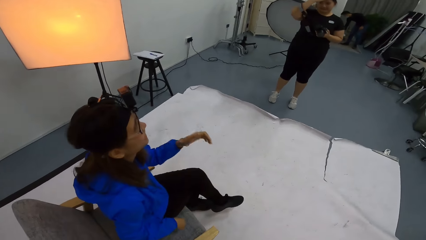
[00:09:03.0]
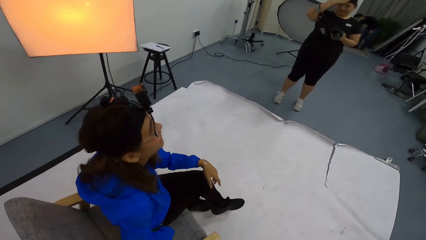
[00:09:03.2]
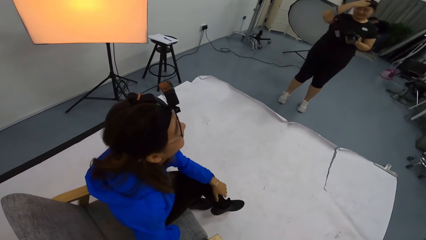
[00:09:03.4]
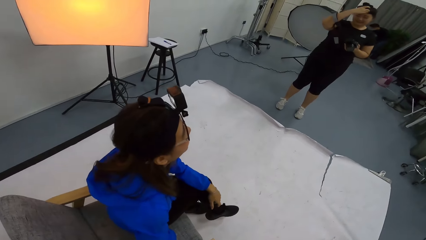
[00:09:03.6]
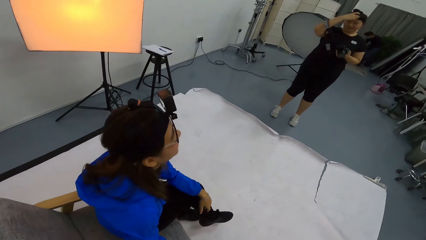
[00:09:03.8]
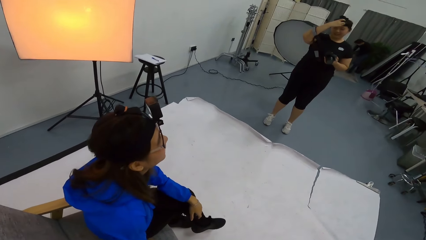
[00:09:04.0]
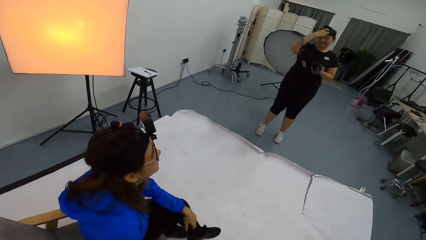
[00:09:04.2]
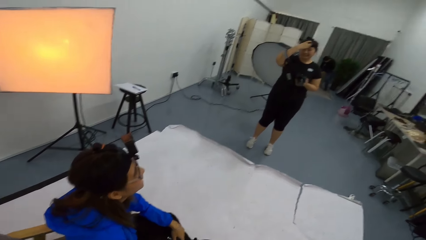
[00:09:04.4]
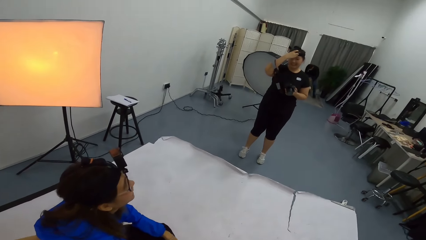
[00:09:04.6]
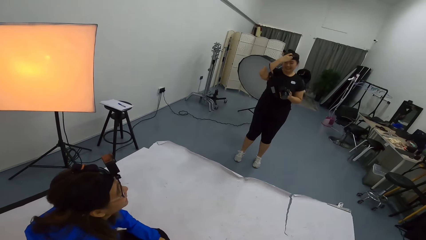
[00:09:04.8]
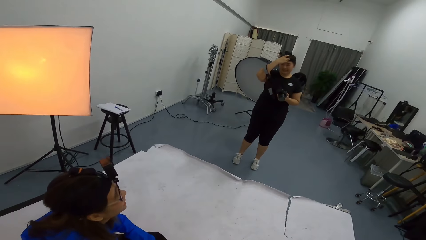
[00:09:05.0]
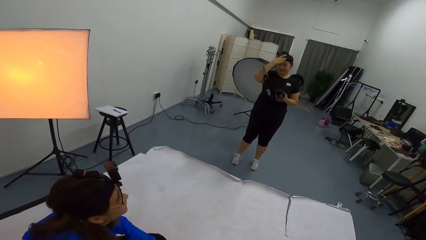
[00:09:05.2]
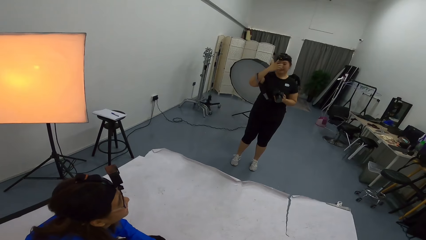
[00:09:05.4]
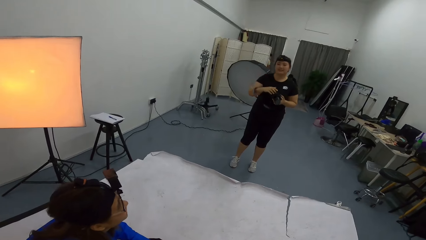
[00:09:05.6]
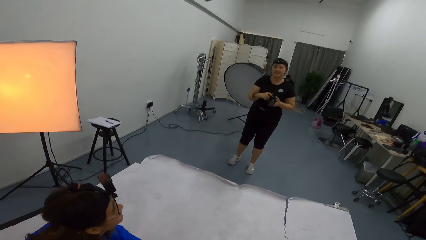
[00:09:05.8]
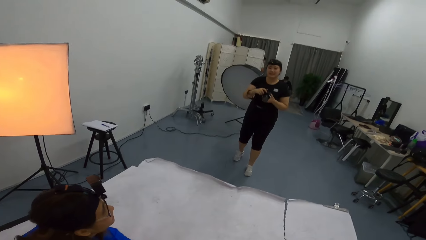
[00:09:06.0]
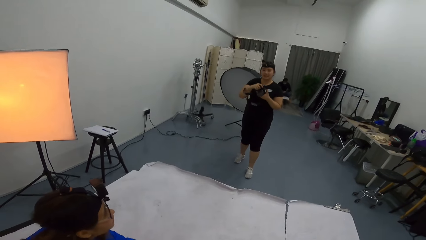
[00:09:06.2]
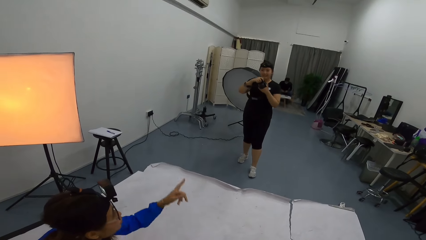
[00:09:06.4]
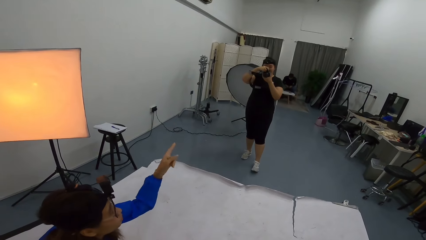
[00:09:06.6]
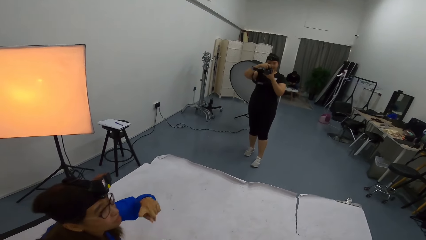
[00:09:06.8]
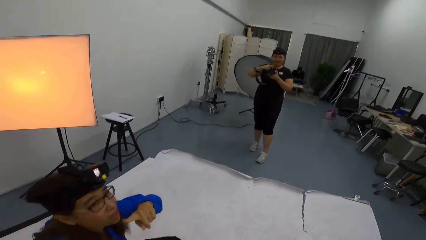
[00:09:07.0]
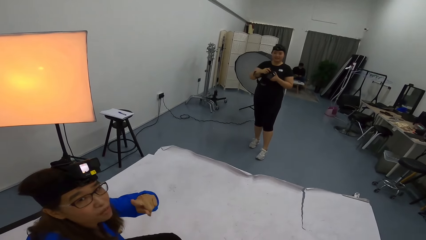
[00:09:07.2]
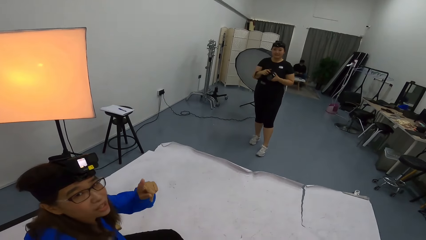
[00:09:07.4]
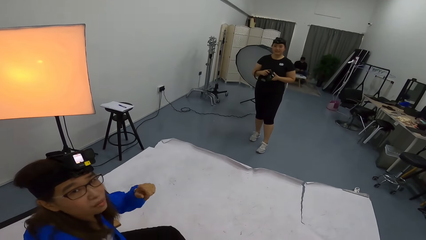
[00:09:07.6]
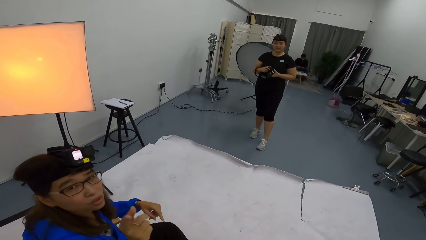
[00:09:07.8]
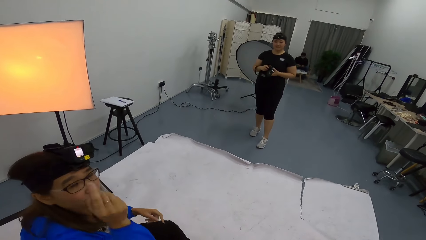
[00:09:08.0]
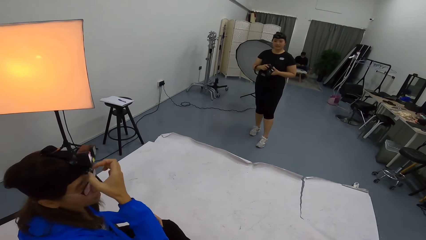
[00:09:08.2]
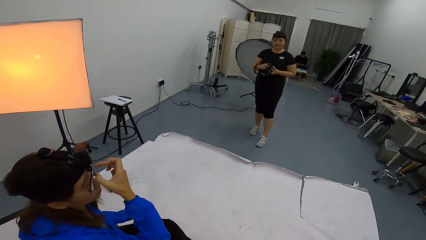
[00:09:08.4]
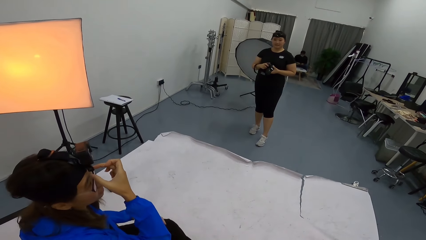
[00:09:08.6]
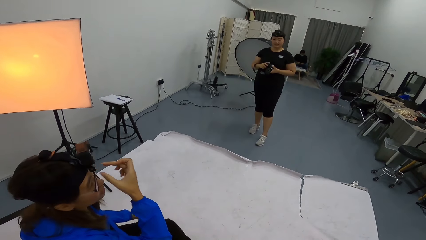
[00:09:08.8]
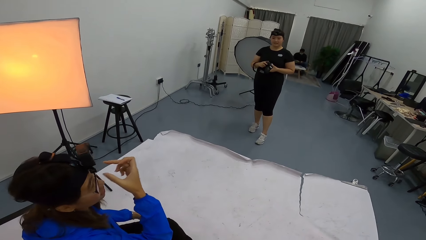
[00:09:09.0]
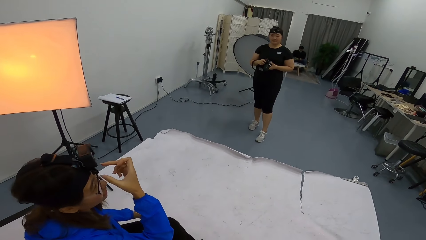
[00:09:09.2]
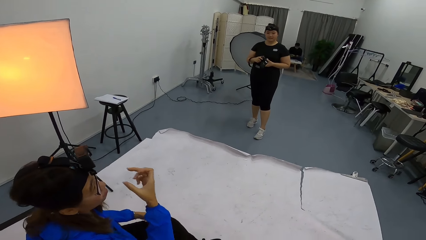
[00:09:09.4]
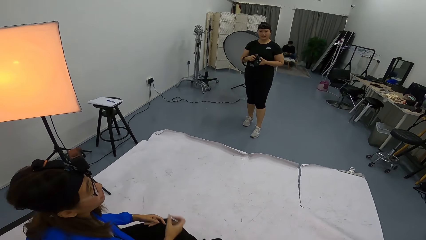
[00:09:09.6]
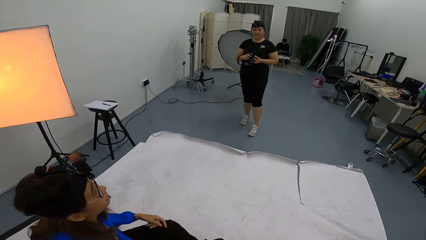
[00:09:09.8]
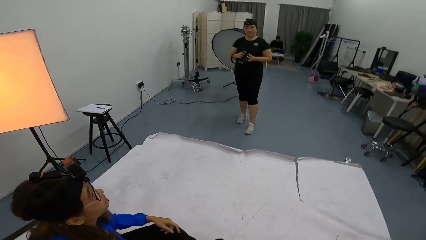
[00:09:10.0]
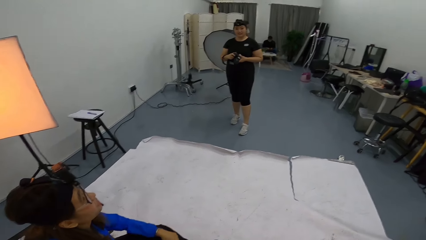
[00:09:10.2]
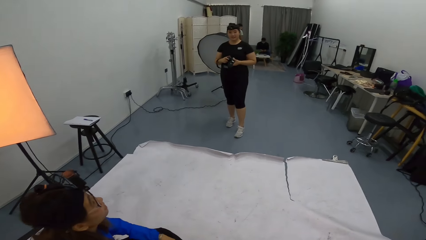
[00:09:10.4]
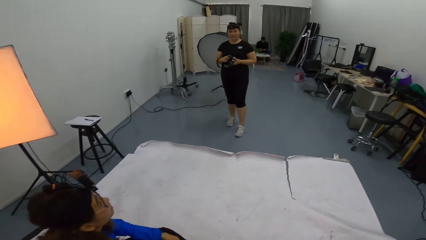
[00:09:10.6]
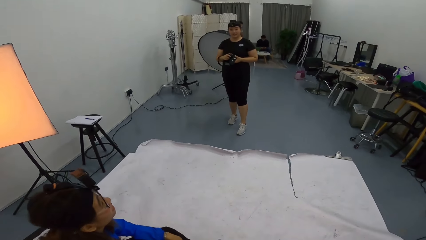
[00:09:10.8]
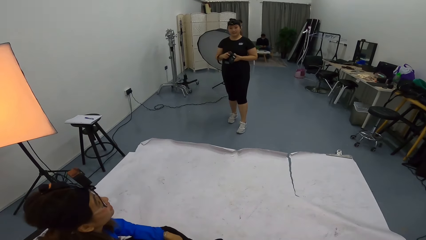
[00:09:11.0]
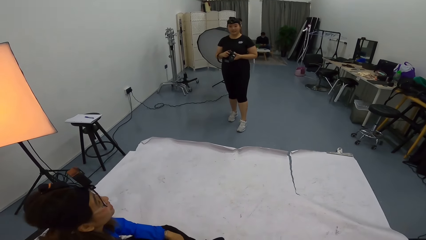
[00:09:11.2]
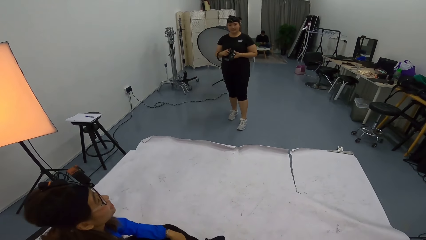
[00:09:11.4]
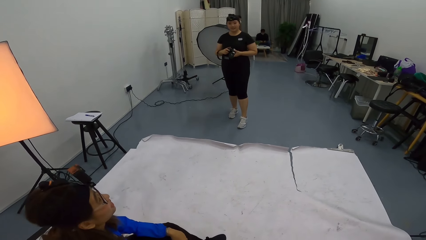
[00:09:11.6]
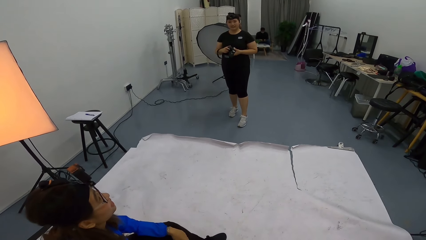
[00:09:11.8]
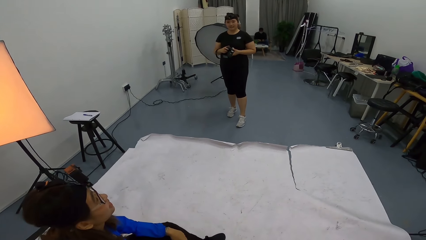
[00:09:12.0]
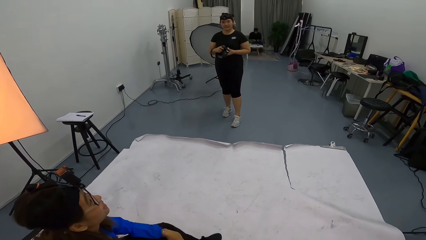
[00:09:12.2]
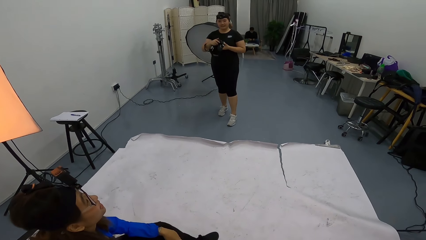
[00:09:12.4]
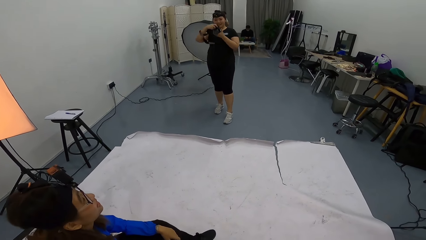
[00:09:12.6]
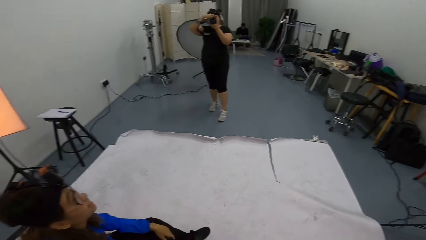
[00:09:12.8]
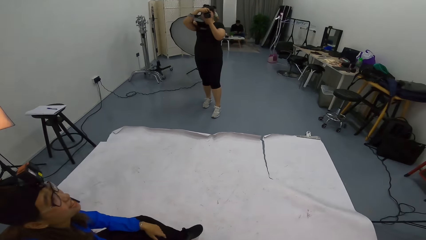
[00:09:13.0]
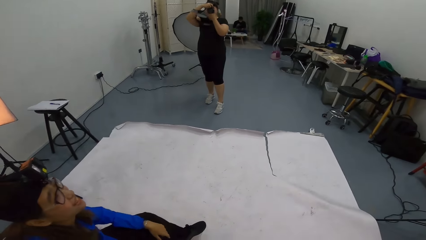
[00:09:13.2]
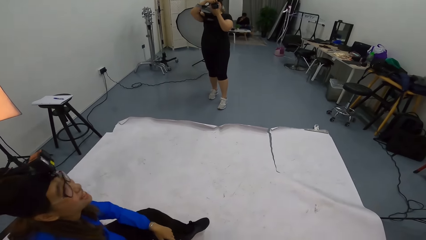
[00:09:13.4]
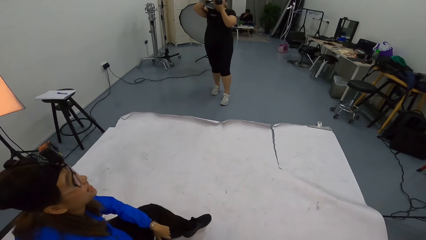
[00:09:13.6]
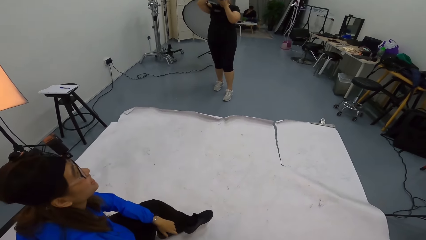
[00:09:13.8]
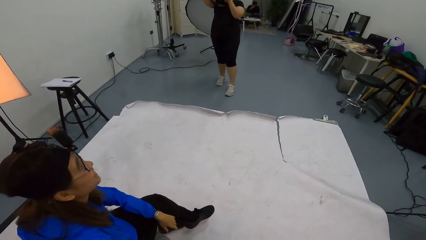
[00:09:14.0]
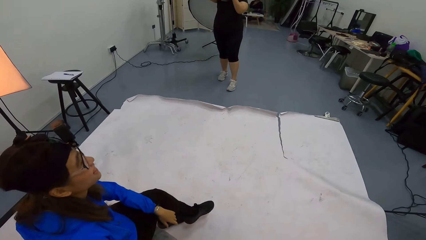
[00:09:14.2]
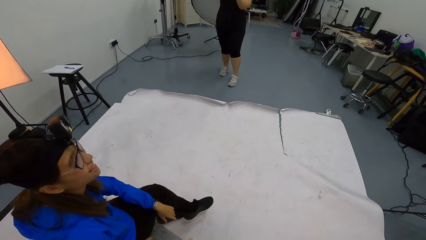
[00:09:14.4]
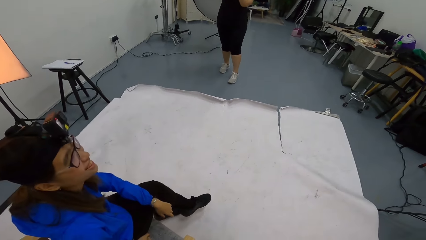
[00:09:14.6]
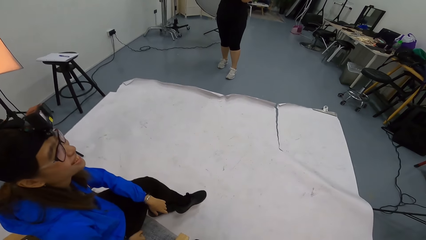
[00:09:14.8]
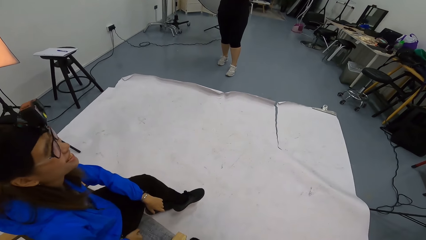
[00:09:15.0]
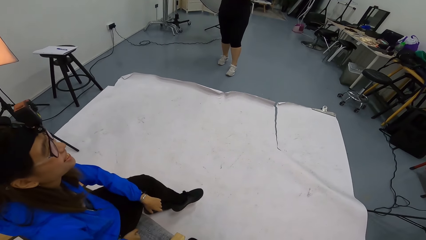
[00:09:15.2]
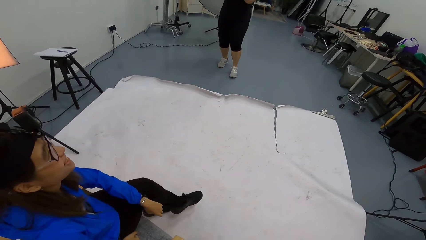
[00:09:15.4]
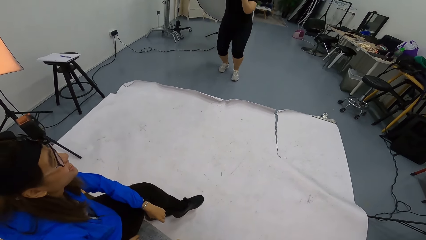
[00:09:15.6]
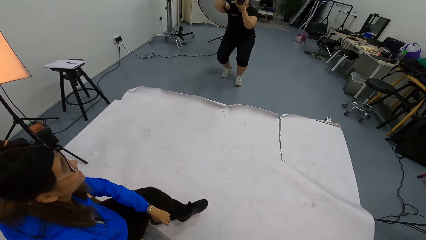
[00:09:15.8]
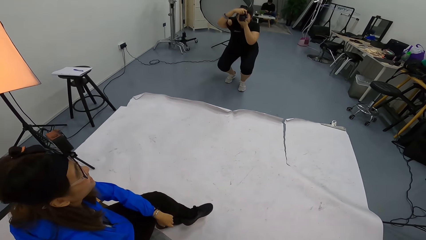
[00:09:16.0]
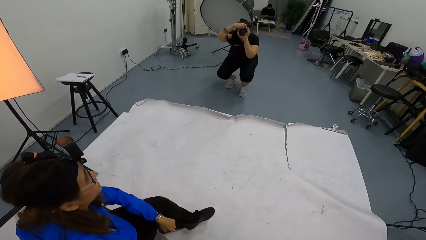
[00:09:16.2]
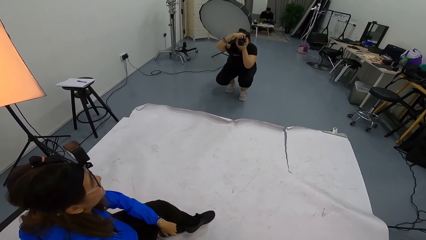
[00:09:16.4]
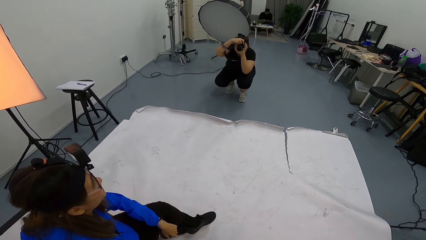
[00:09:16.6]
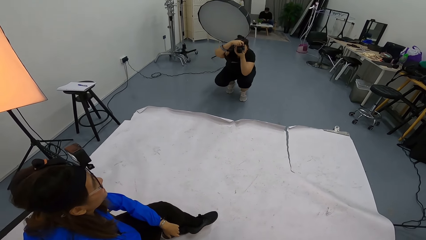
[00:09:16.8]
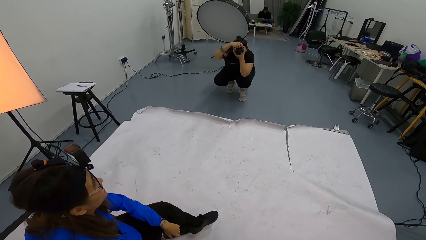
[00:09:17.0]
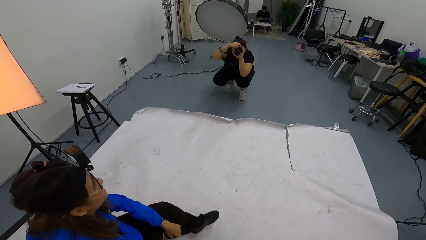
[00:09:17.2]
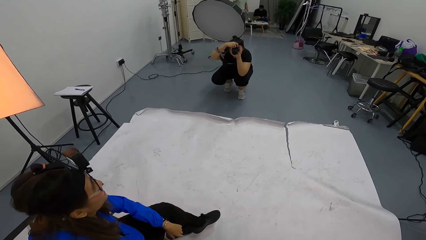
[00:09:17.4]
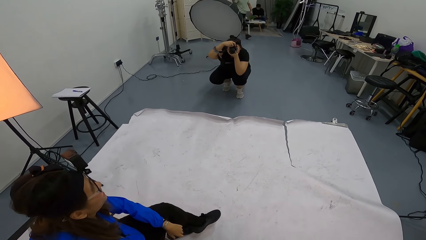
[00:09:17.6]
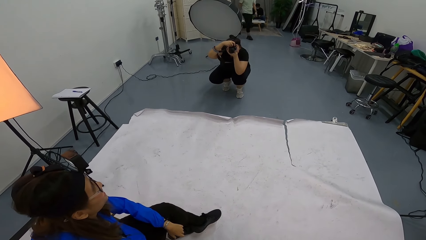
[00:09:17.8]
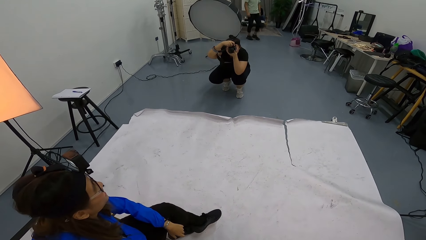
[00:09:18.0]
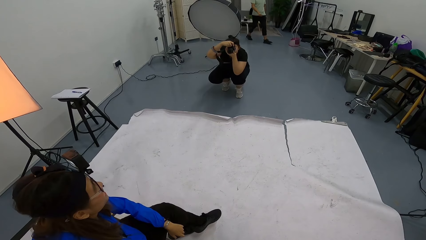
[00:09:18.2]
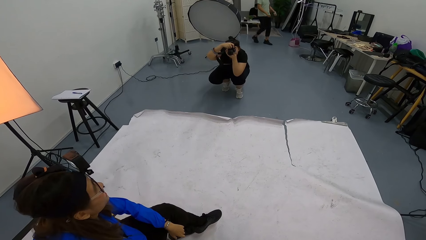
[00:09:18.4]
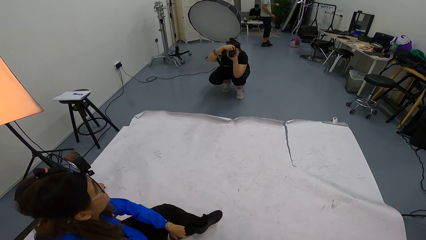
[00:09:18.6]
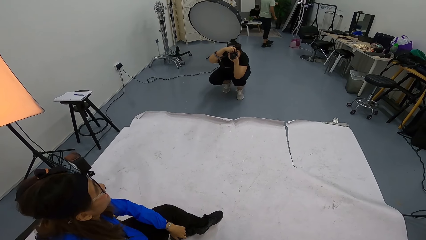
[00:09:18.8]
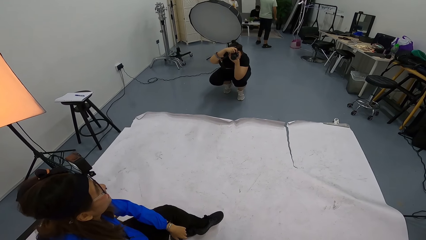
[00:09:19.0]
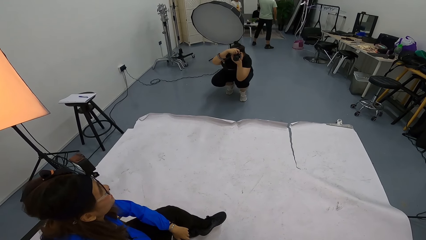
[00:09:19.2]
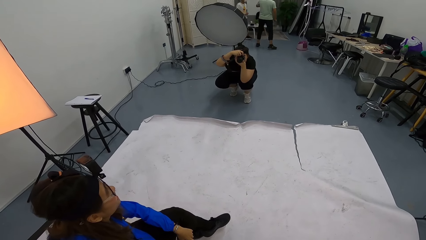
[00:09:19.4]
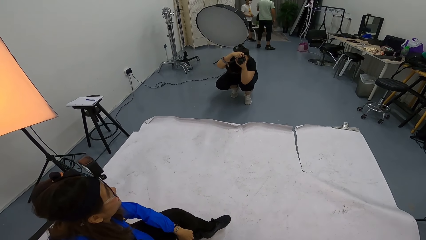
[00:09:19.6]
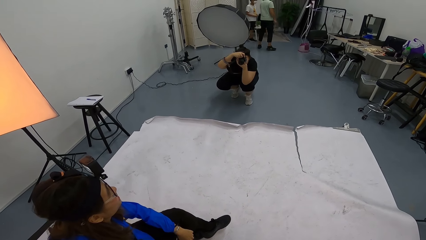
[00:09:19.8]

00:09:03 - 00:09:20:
The camera wearer laughs loudly and looks at a person. A woman holds the head with the right hand. The camera wearer talks to the person and another person. Another woman points with the left hand and describes to the camera wearer. The camera wearer speaks to the second woman. The first woman takes a photo of the second woman. A person squats. The person photographs another person and a third person with the camera.
